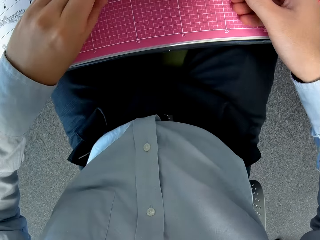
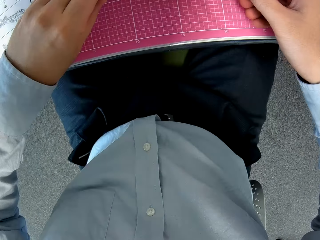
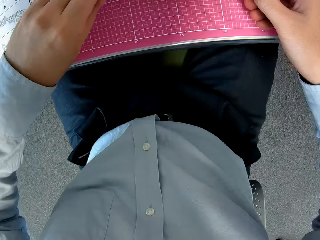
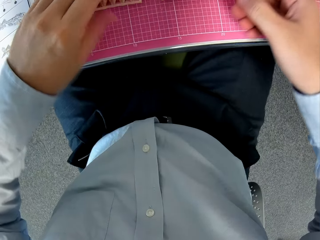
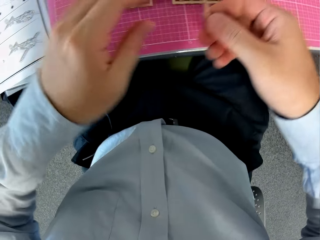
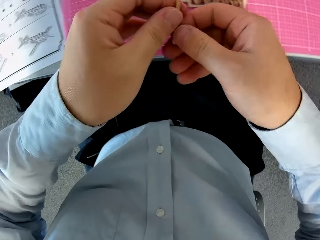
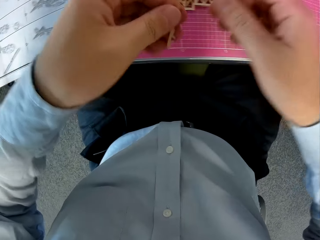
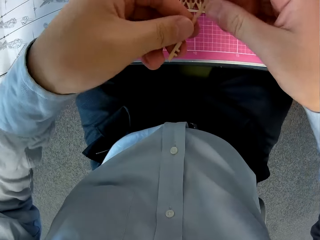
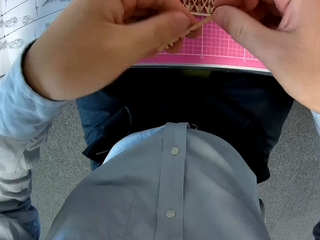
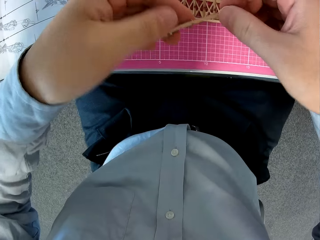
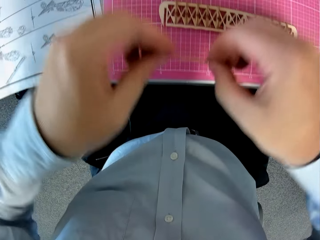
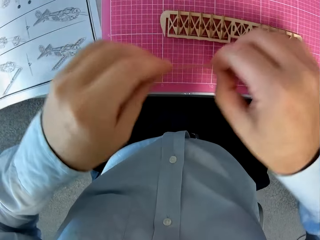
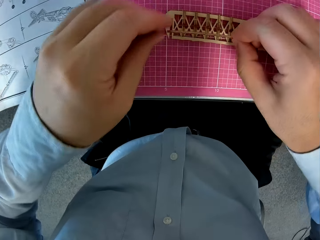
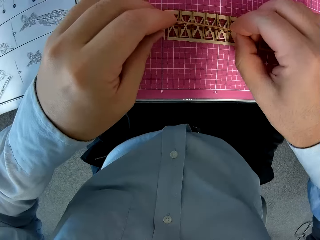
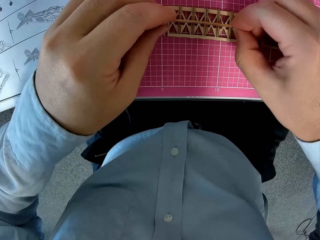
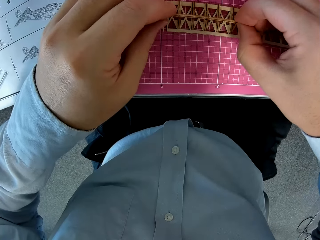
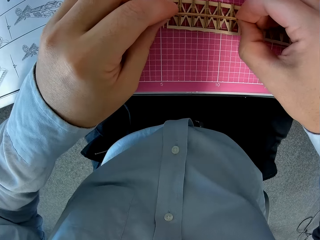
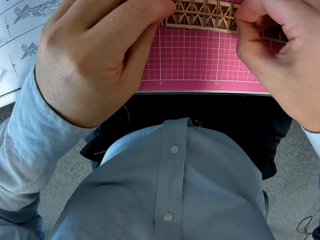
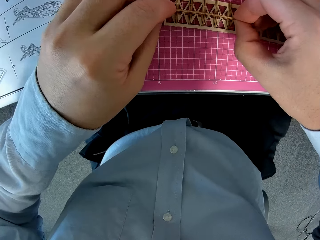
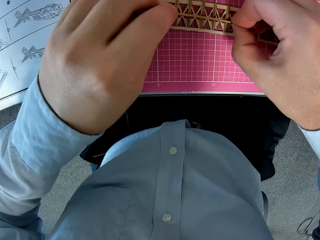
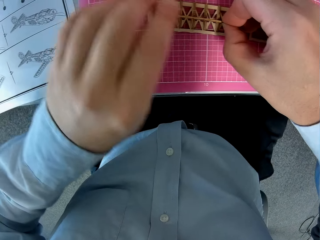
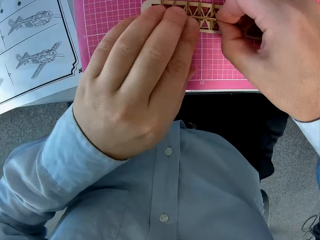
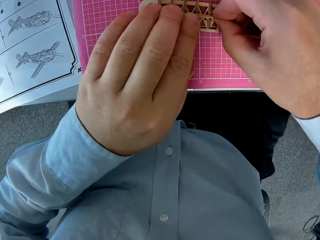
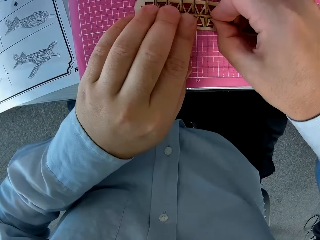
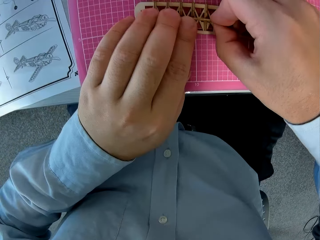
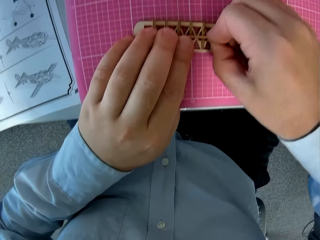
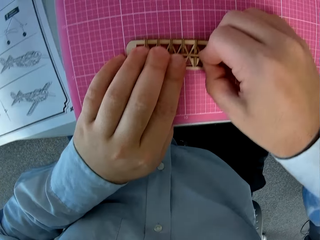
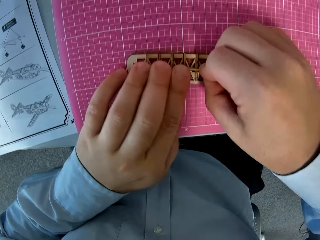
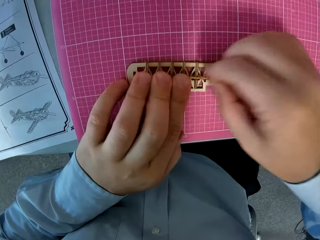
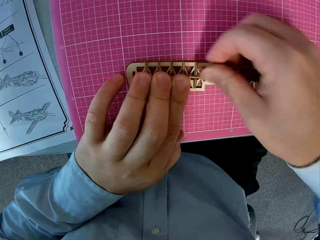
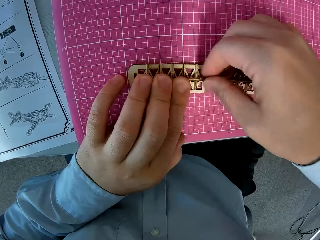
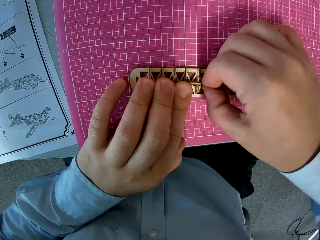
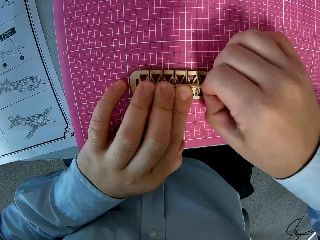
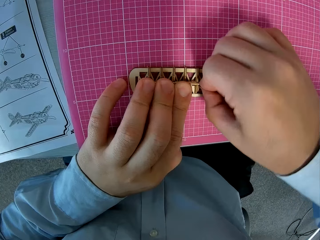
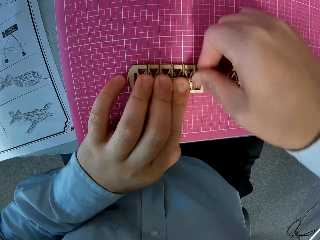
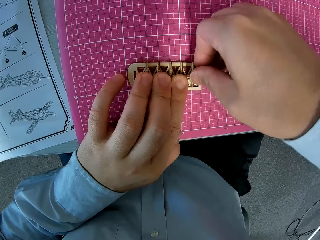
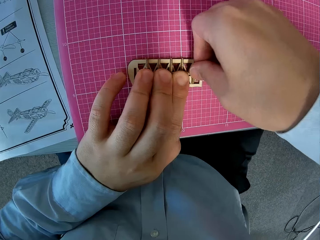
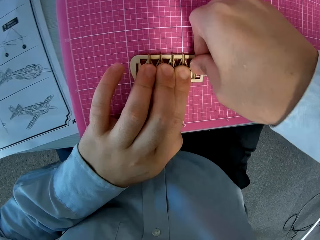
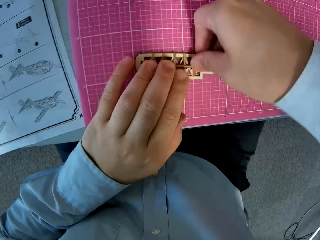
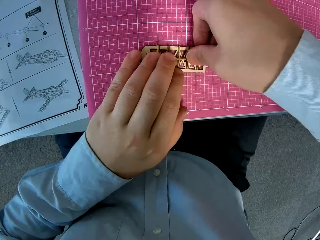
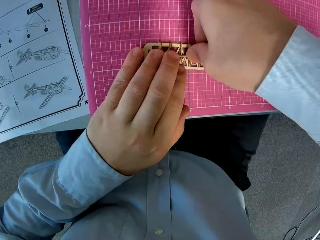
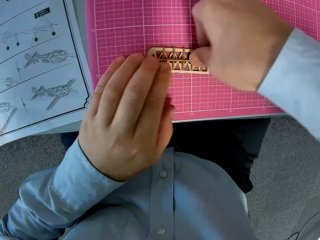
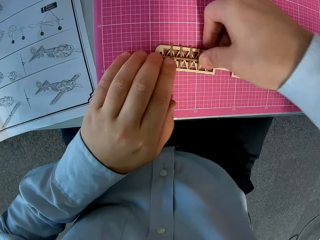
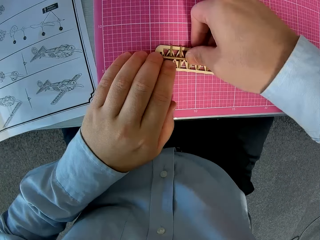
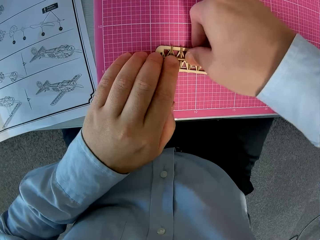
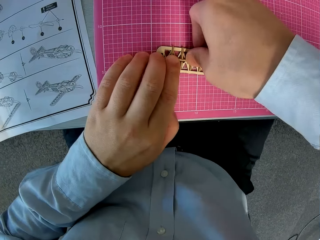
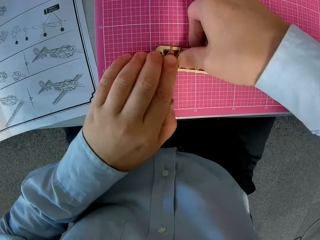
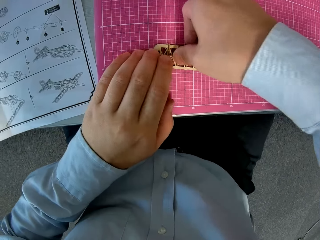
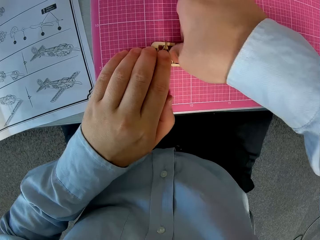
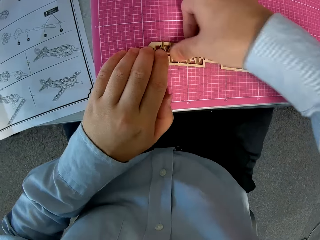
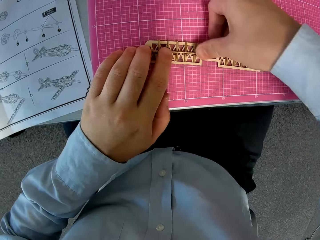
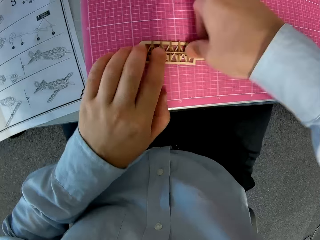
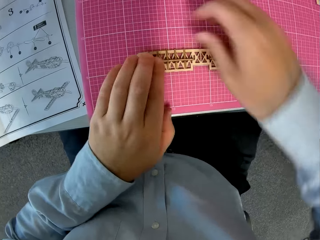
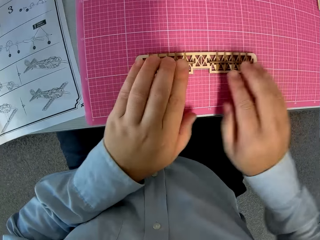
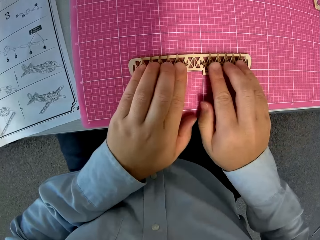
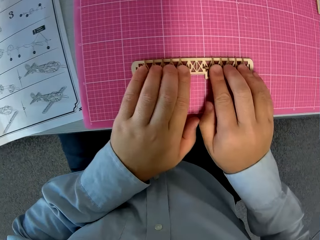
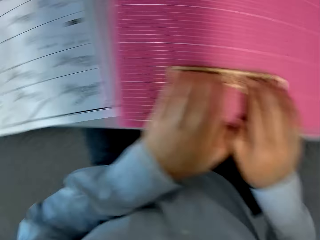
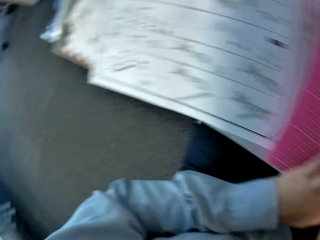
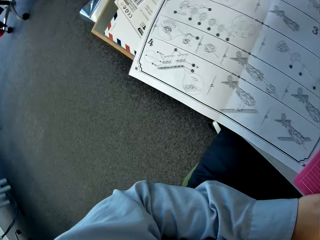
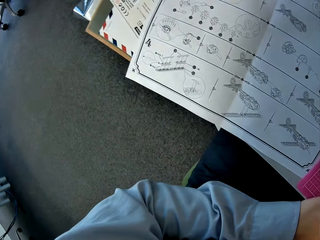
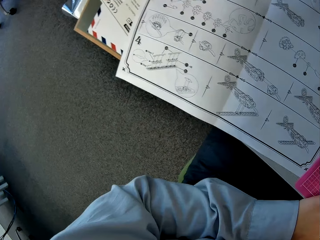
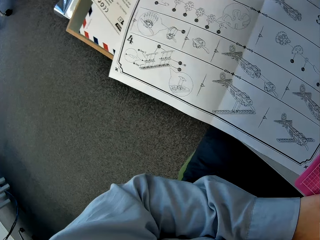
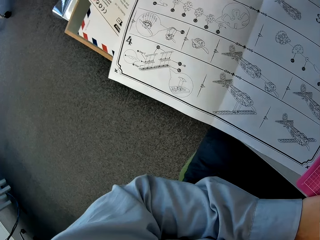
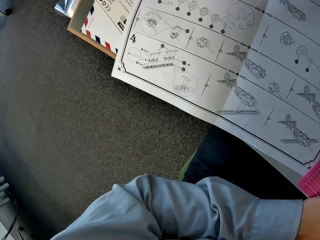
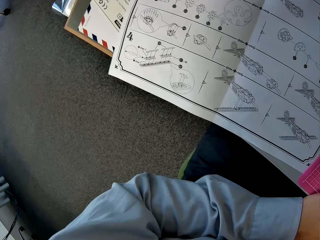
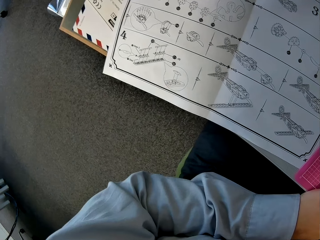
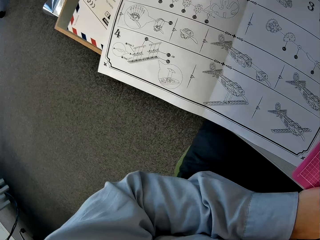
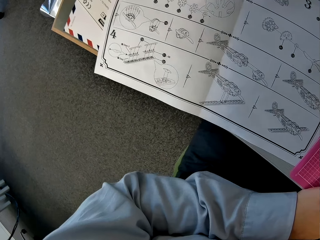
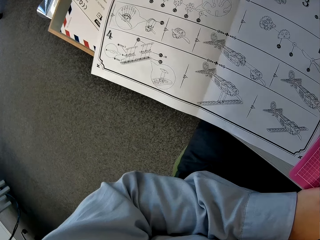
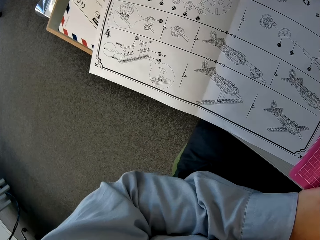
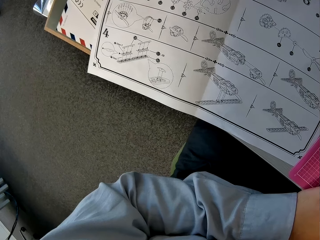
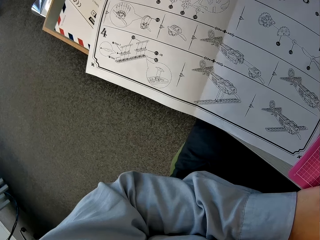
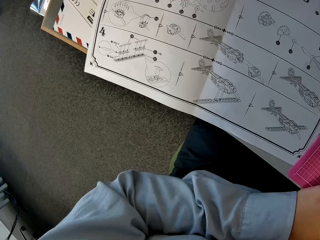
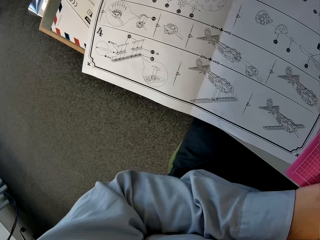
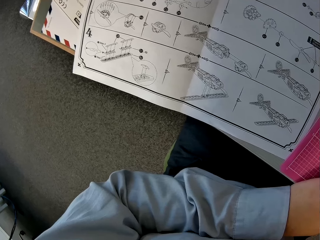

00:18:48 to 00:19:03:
The camera wearer picks up another wooden piece from the cutting sheet. They attach the wooden piece to the assembled wooden pieces. They glance at the instruction manual.

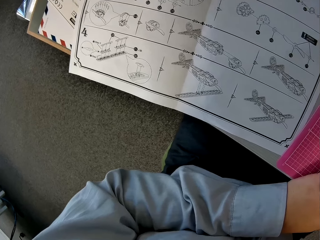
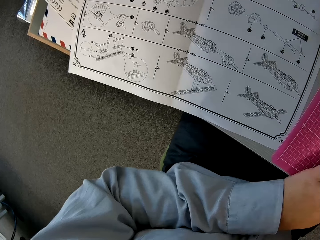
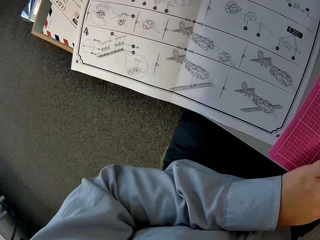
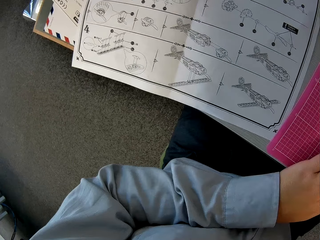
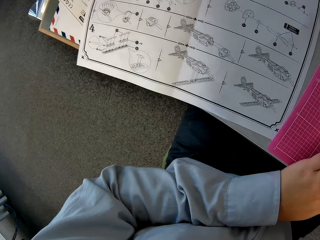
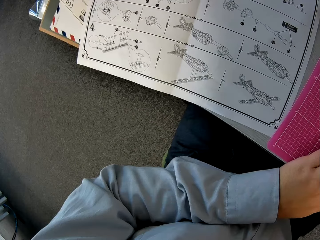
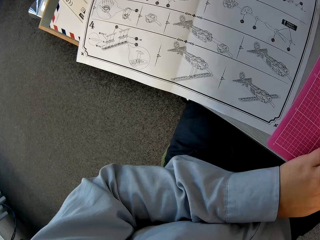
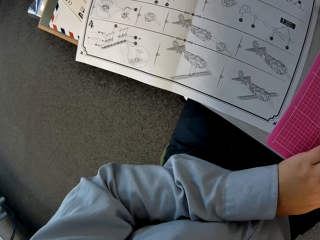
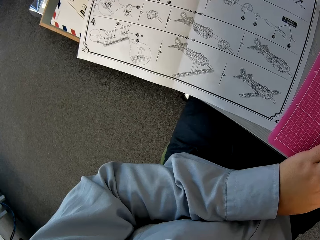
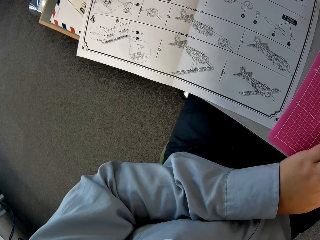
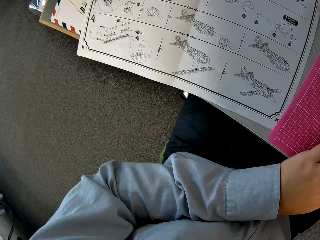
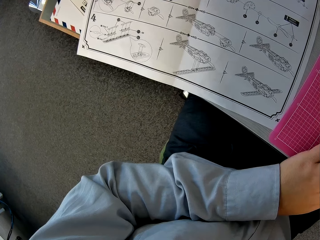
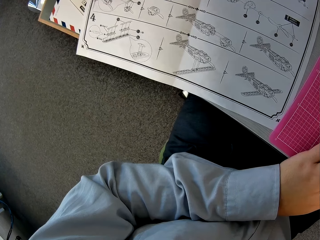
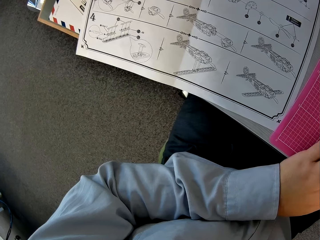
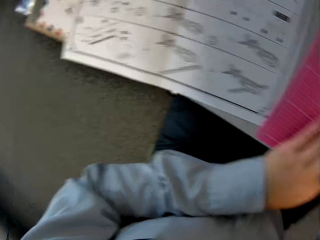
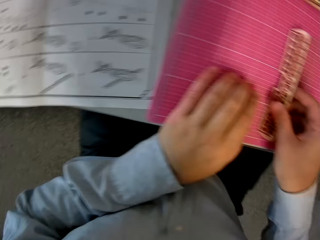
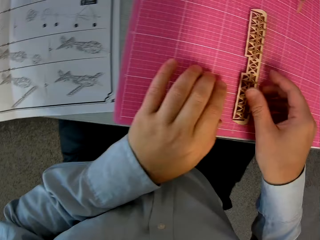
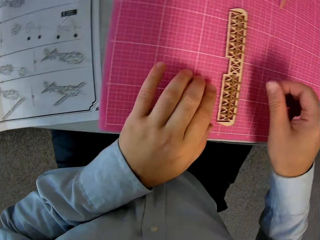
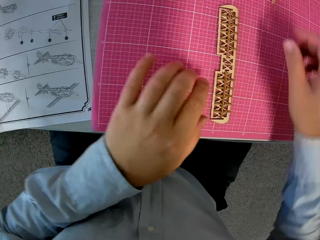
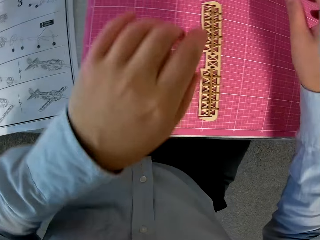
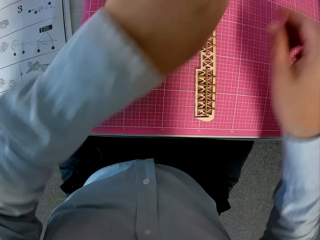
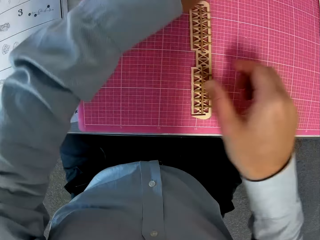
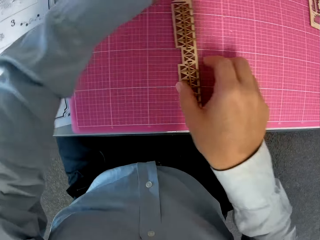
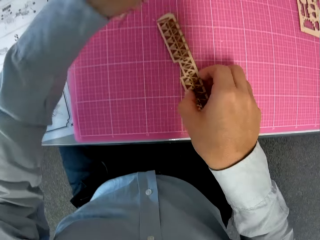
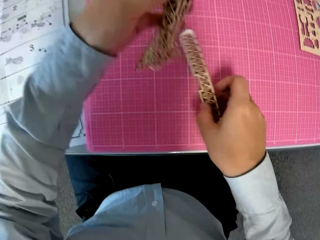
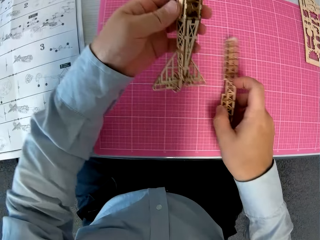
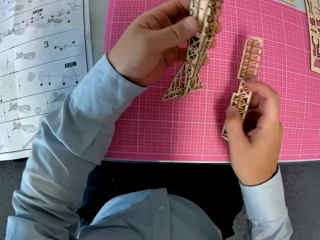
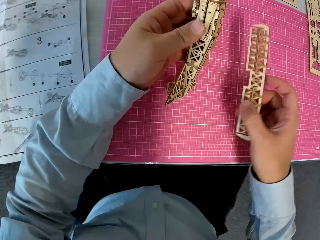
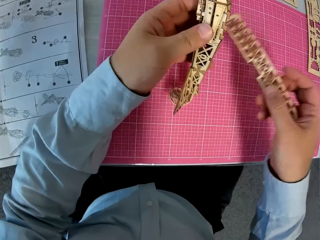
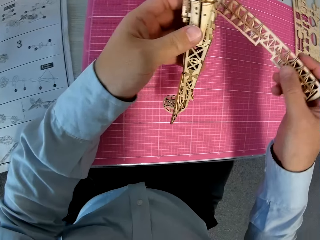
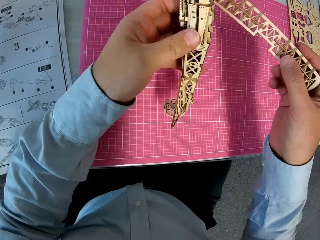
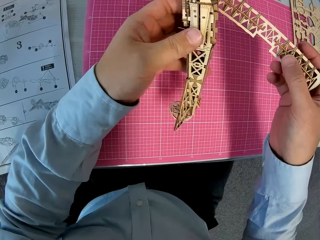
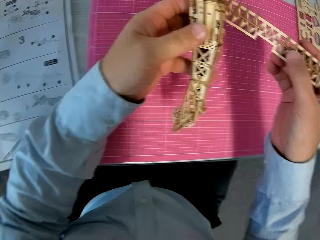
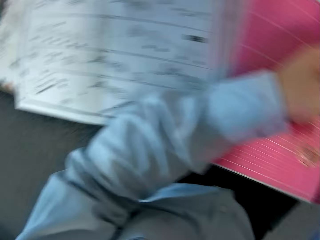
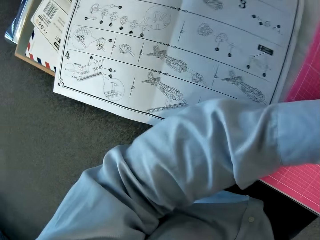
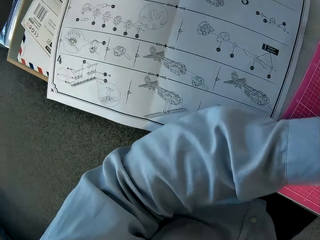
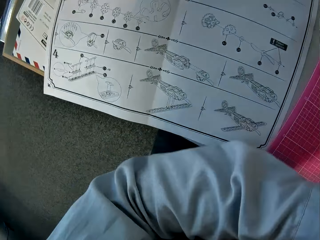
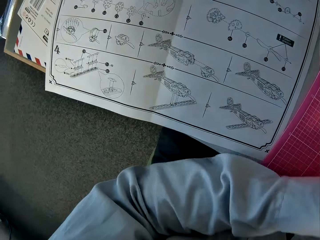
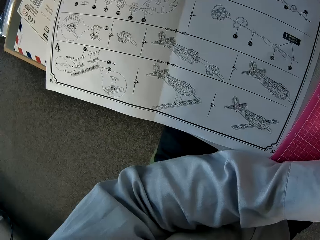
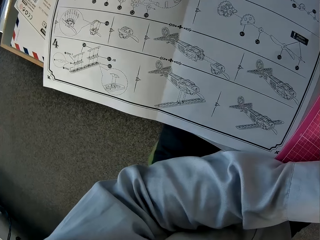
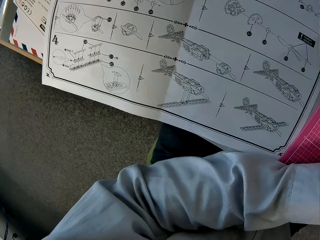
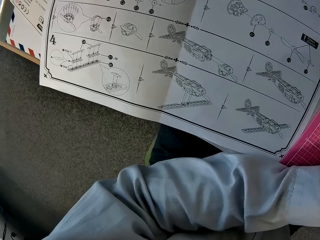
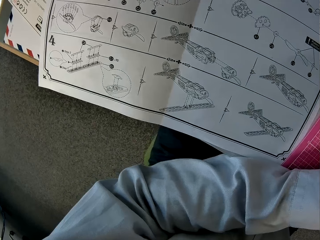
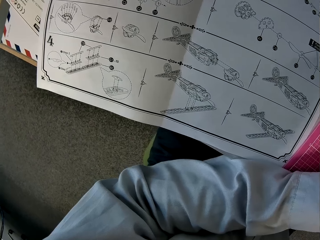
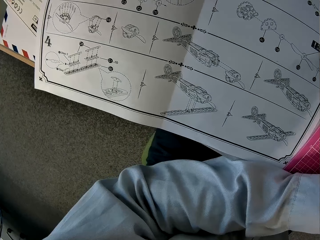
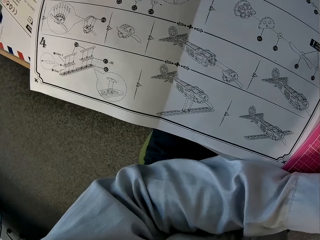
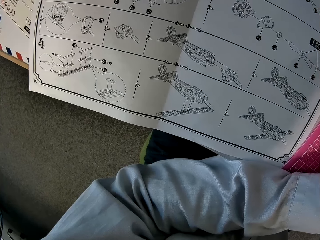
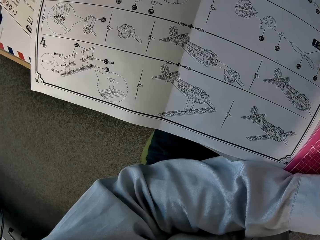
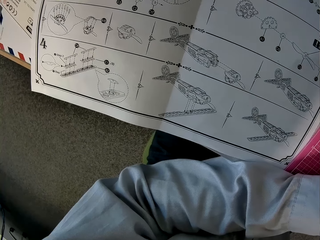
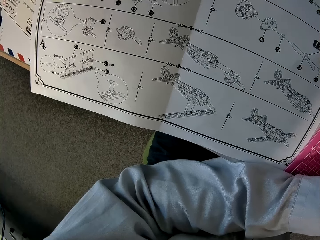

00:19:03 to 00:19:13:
The camera wearer picks a toy plane from the table. He picks up the assembled wooden pieces from the cutting sheet with his right hand and picks up other assembled wooden pieces from the cutting sheet with his left hand. He fixes the wings on the toy plane. He brings the two assembled wooden pieces together. He glances at the instruction manual.
